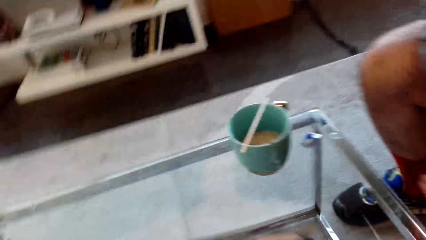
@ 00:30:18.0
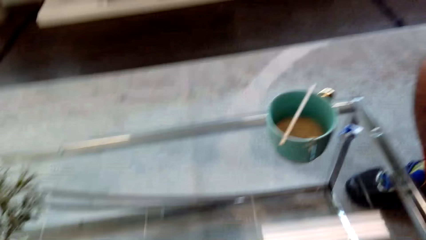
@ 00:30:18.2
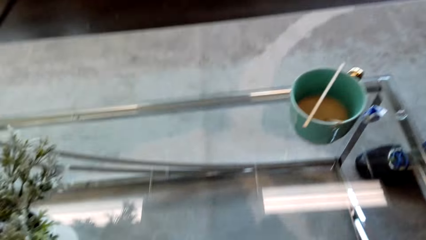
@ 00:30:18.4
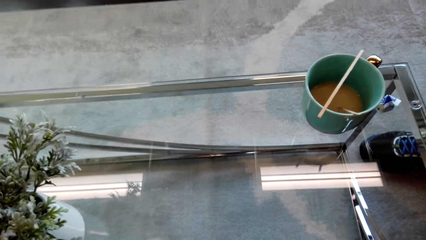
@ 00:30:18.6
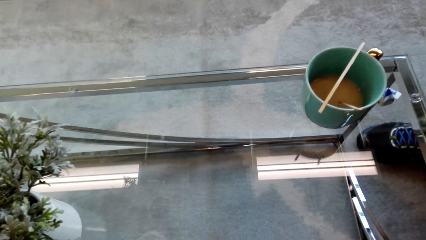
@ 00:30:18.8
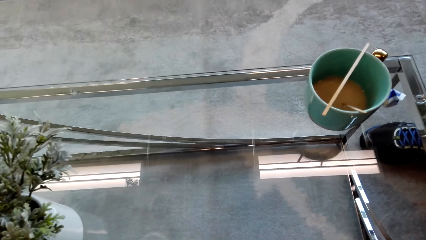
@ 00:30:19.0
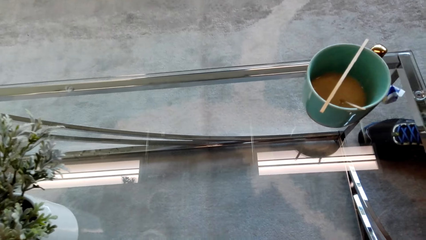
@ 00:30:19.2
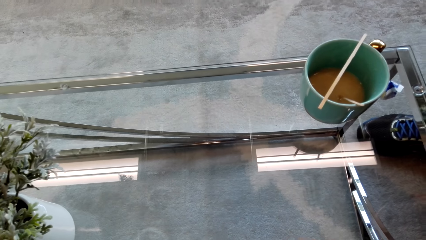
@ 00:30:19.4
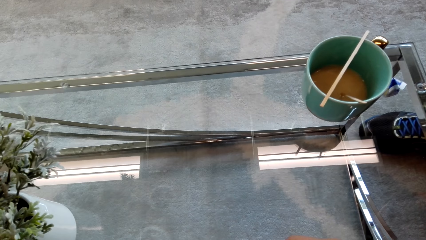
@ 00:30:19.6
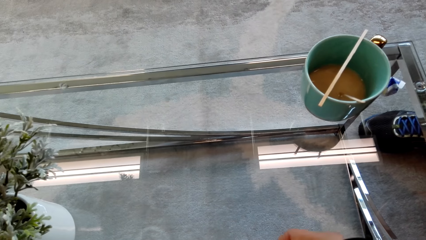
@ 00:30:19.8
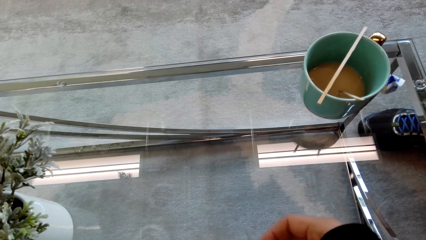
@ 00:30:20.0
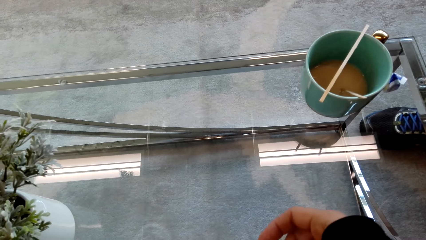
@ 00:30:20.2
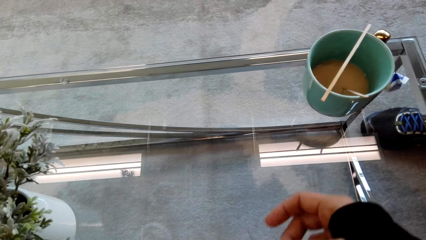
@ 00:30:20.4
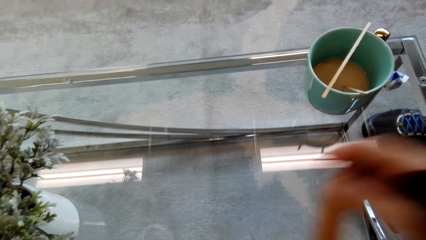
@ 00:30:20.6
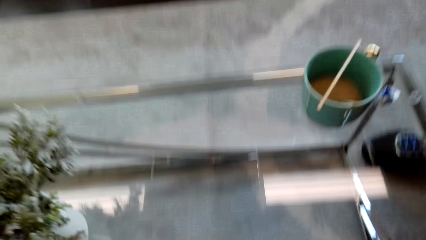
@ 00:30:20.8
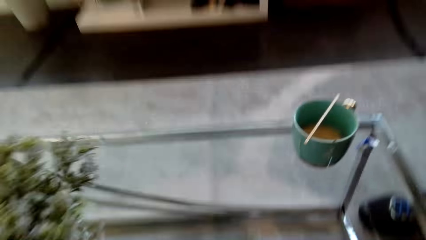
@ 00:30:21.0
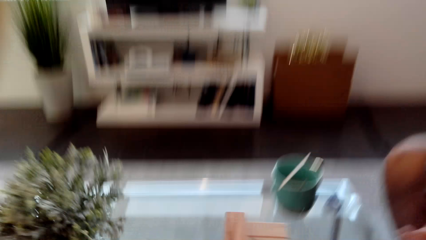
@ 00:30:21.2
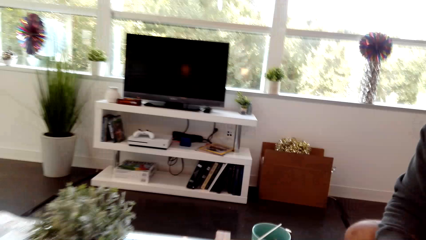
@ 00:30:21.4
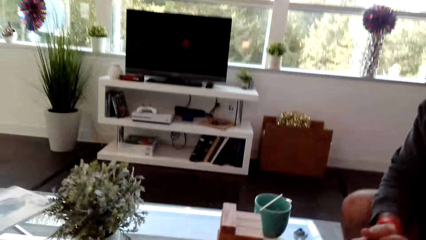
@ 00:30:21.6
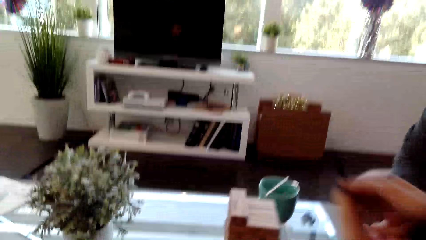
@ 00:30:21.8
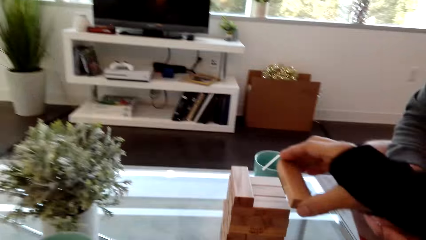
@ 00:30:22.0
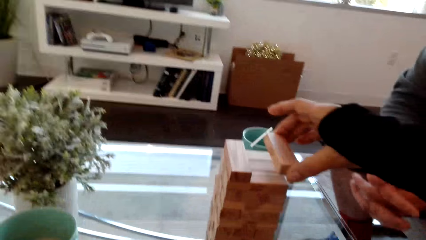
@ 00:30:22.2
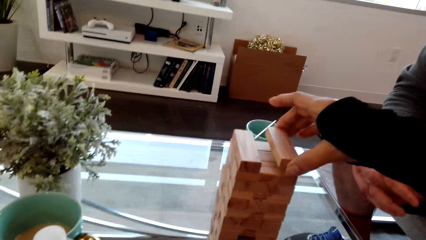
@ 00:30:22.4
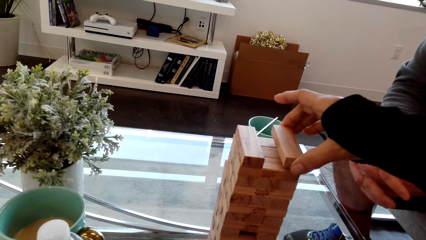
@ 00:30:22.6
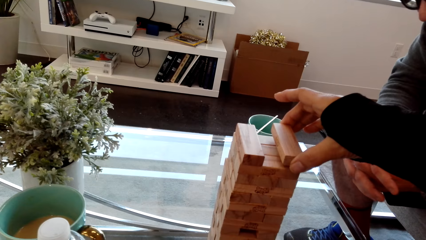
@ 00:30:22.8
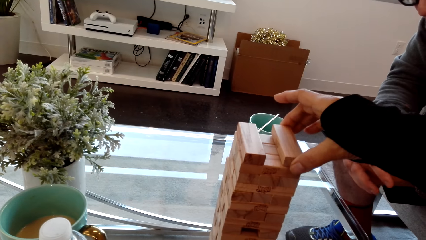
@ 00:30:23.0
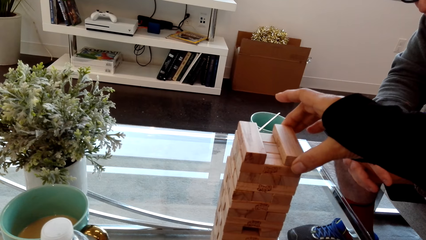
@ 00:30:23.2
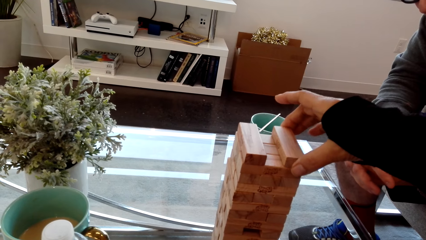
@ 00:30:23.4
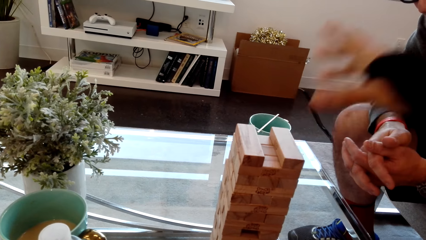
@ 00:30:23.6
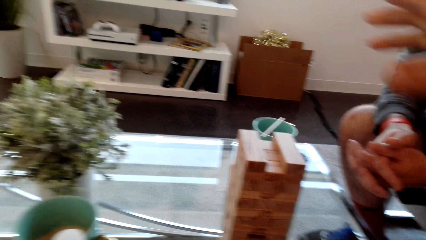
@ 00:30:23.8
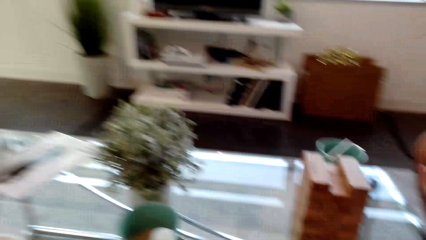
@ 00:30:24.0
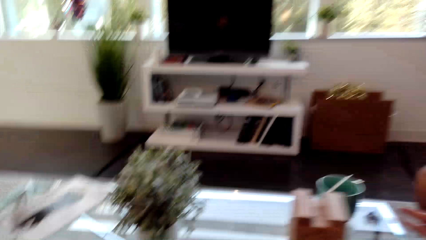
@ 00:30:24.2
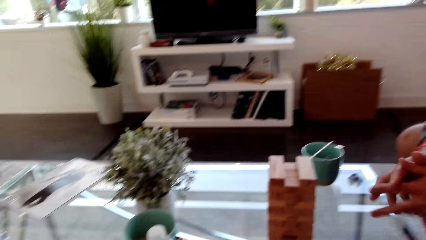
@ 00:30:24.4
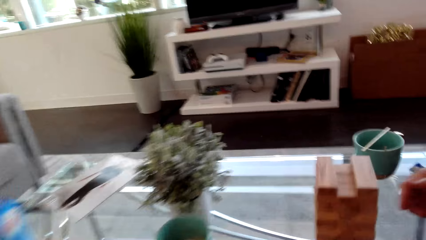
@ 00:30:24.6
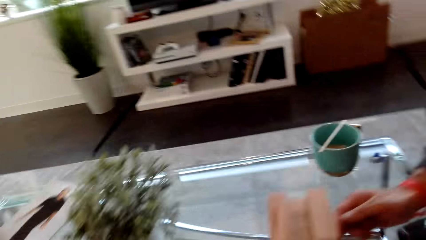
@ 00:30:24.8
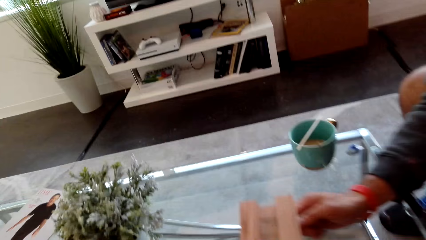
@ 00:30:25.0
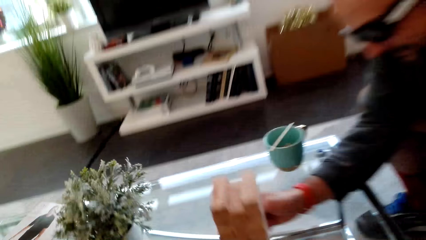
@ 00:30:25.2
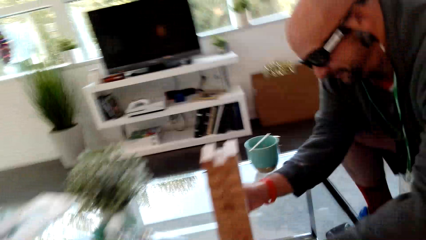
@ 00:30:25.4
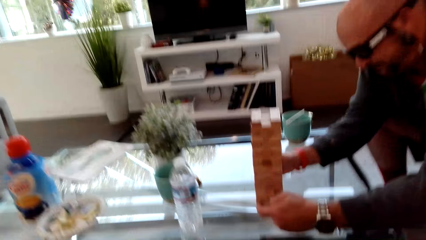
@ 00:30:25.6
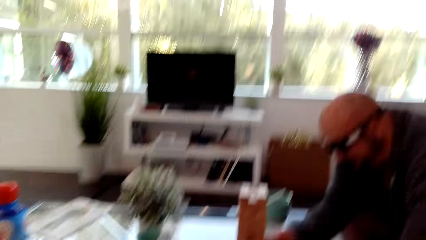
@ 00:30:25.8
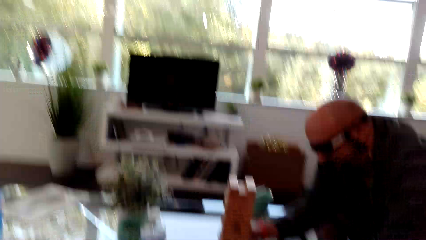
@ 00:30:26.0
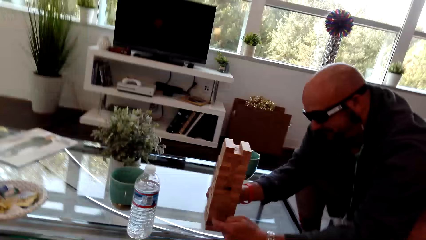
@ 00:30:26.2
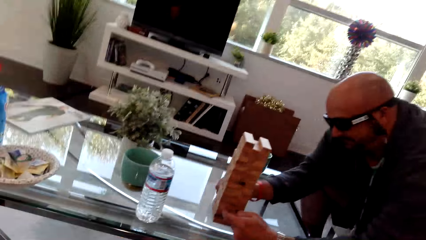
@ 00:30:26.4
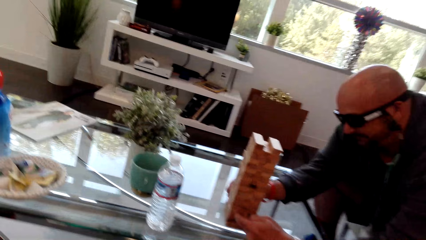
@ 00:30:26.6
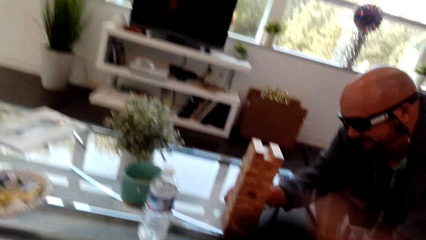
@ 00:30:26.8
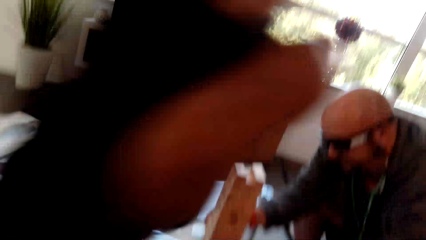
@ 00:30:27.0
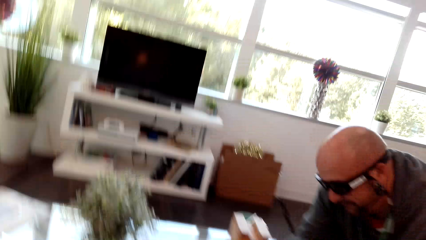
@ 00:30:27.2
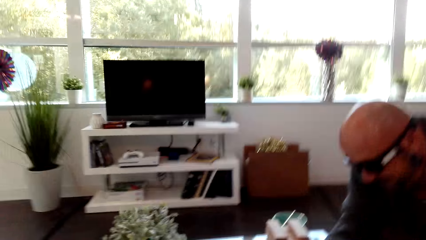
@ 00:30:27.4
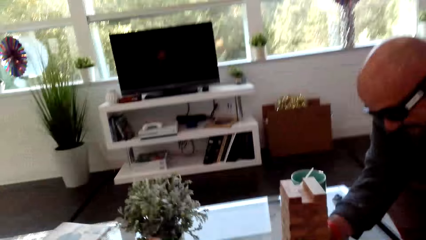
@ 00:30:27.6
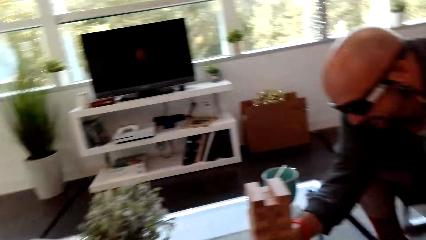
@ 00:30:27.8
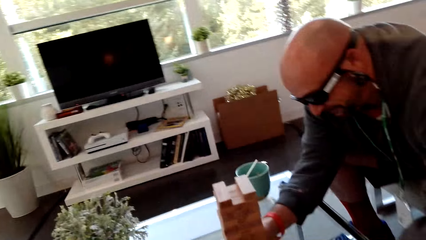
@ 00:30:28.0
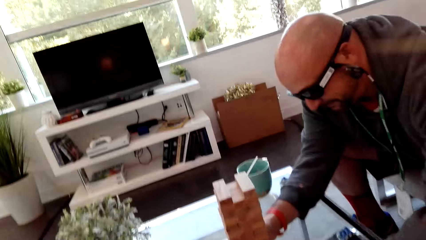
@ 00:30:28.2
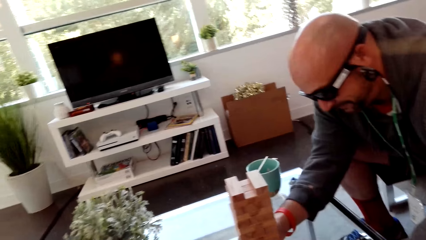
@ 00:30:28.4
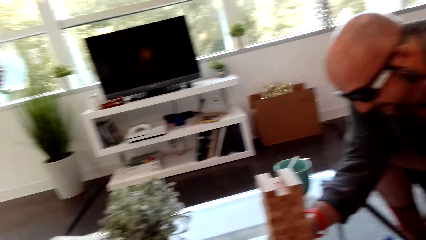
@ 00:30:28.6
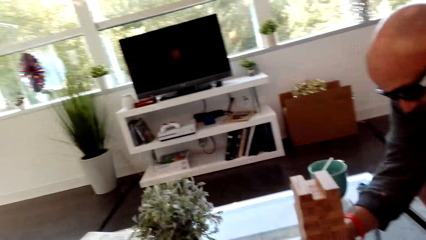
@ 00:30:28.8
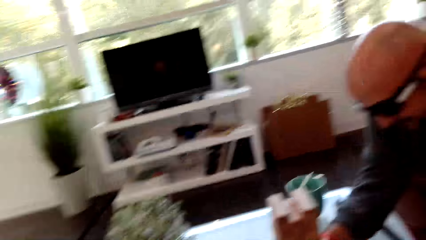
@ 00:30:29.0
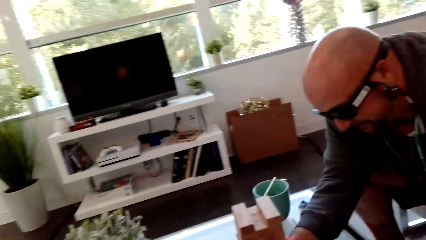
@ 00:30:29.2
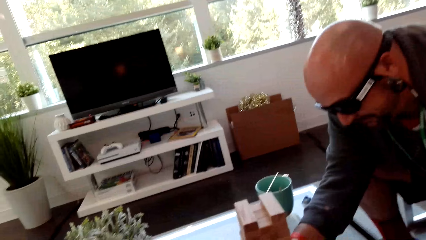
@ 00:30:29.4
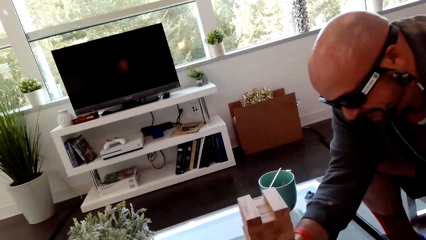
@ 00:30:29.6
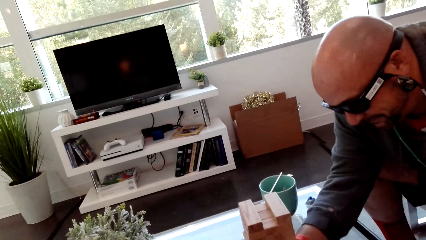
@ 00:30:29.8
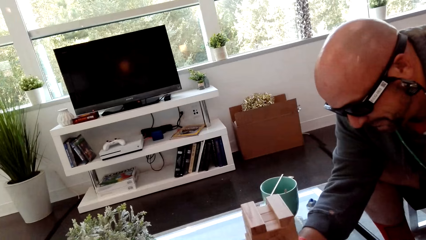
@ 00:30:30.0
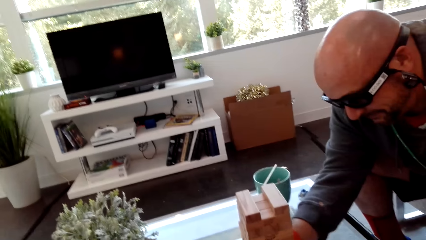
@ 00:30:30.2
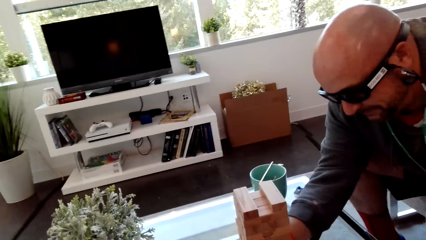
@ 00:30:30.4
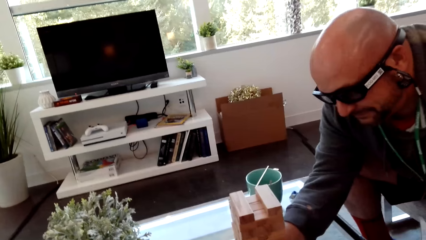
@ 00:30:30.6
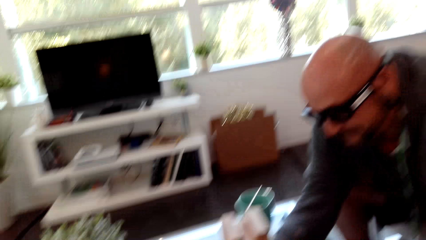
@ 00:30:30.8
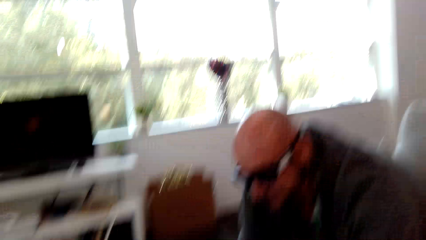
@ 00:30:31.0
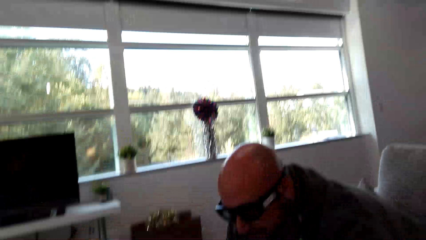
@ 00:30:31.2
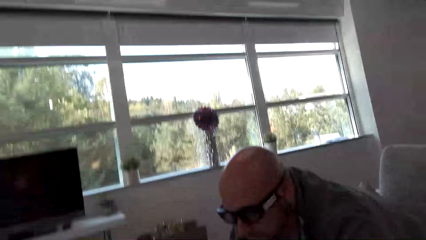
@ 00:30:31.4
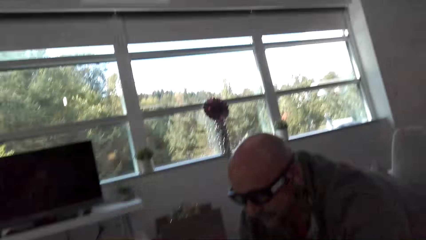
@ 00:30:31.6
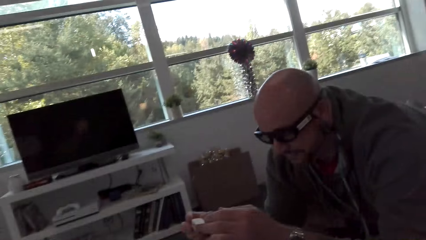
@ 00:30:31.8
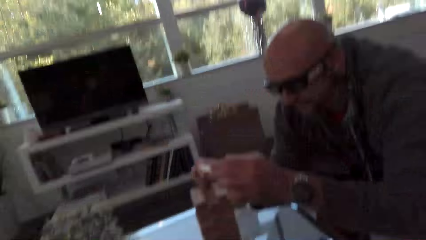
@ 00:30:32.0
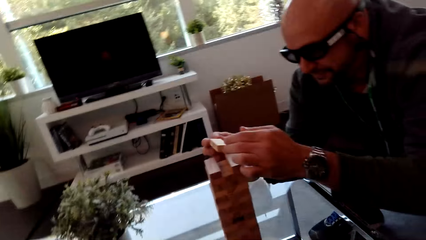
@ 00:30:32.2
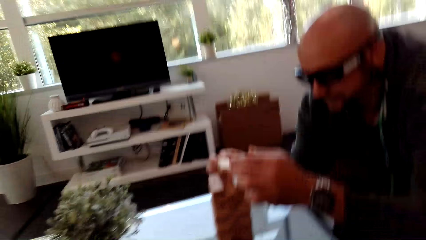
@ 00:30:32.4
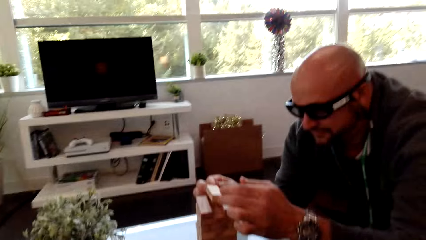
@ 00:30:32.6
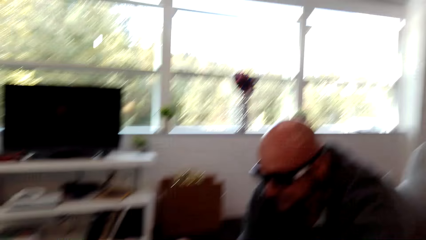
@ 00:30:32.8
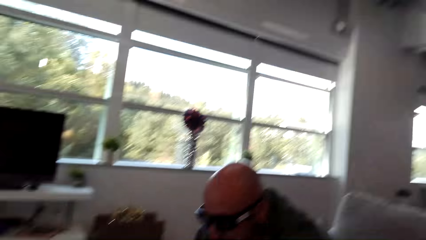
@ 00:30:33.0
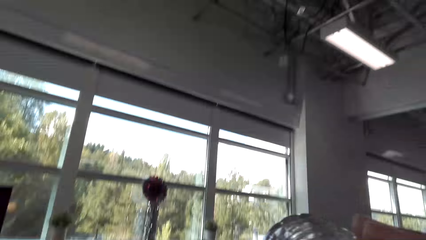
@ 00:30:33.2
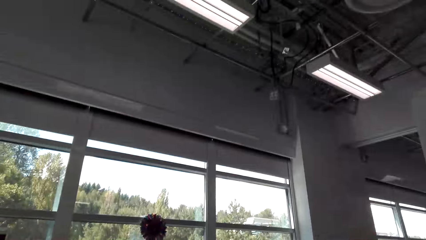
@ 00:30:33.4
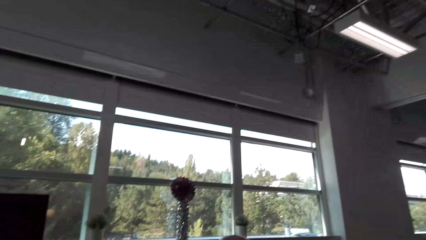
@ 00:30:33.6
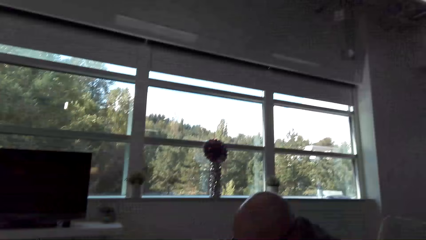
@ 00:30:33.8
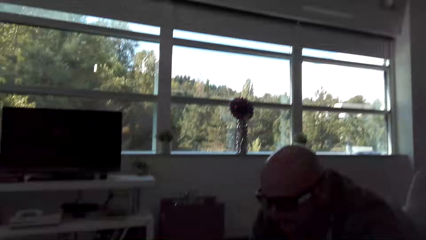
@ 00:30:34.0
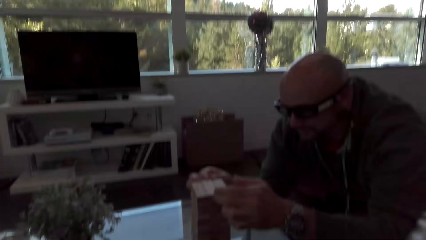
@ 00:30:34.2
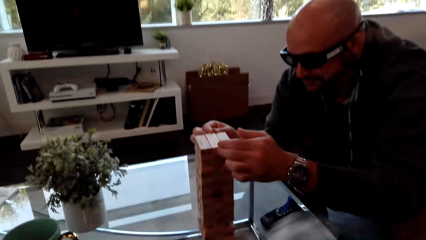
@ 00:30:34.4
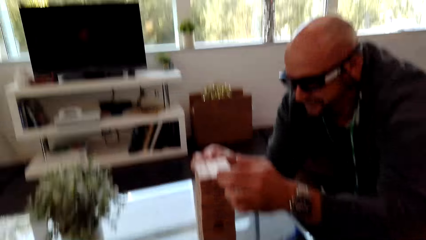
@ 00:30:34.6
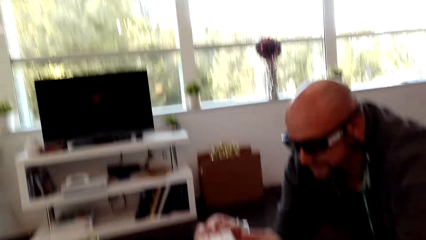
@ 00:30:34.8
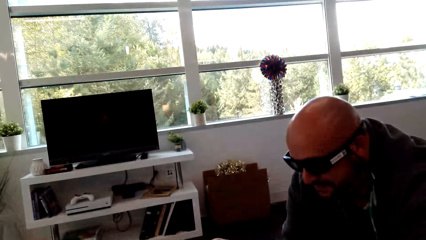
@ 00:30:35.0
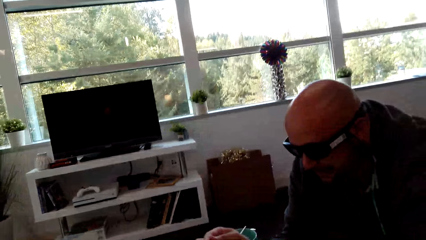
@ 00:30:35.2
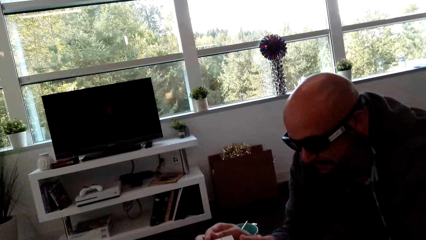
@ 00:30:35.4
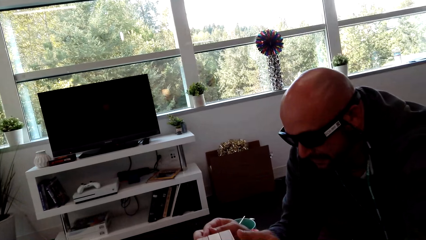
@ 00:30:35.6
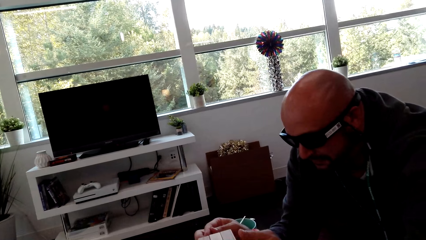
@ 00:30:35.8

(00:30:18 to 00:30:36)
The camera wearer removes a block from the others. They put the block on top. A man plays the stacking block game. The camera wearer dialogs with the man. The man puts hands on the block and puts a block on top of the others.
